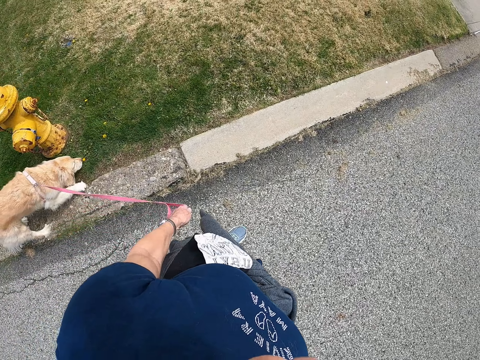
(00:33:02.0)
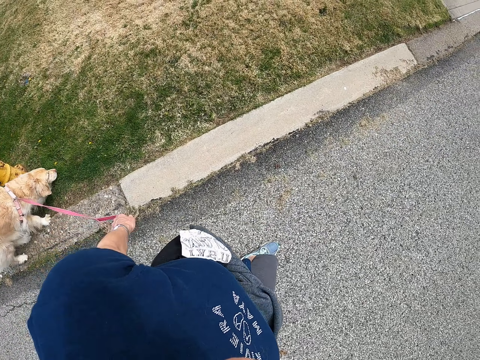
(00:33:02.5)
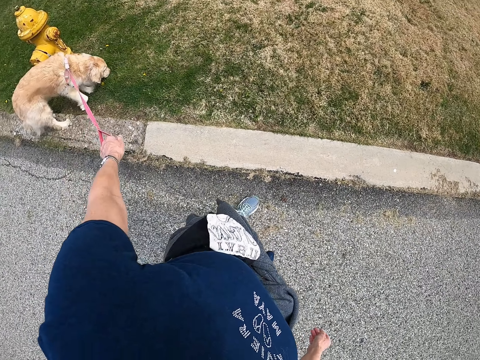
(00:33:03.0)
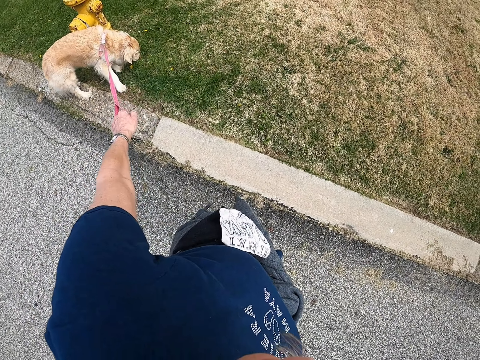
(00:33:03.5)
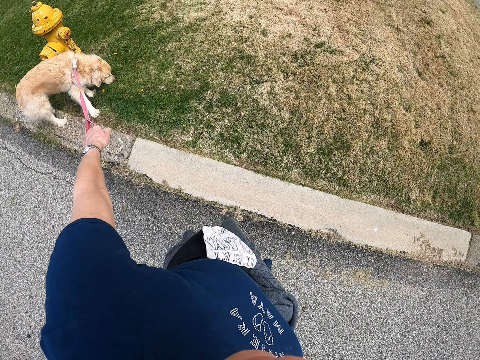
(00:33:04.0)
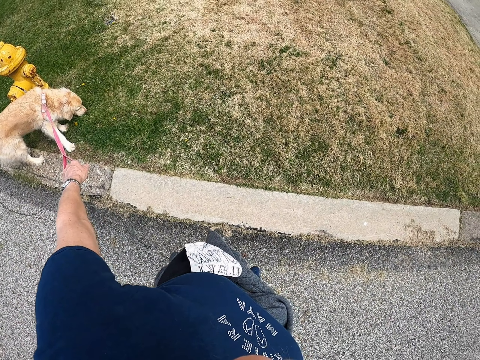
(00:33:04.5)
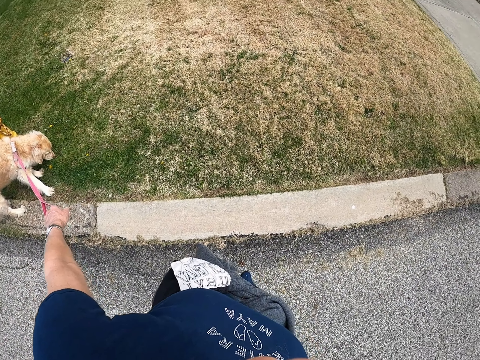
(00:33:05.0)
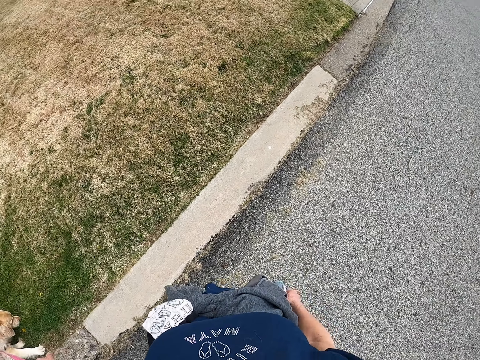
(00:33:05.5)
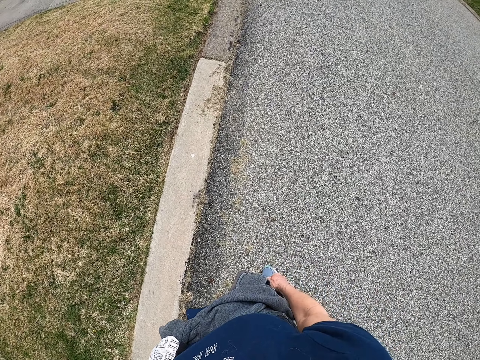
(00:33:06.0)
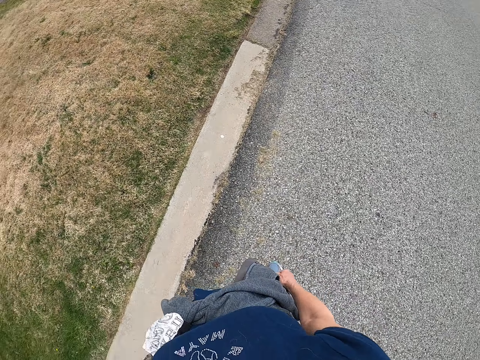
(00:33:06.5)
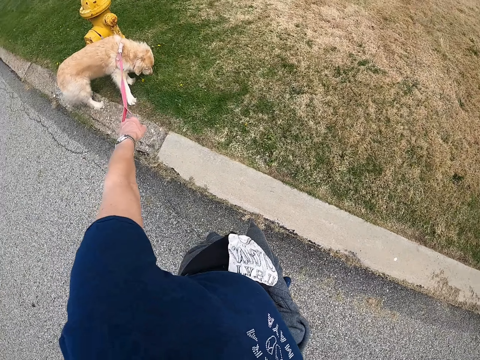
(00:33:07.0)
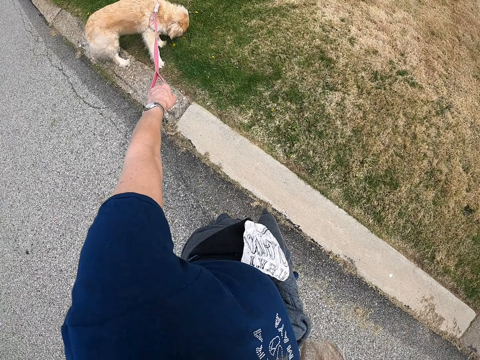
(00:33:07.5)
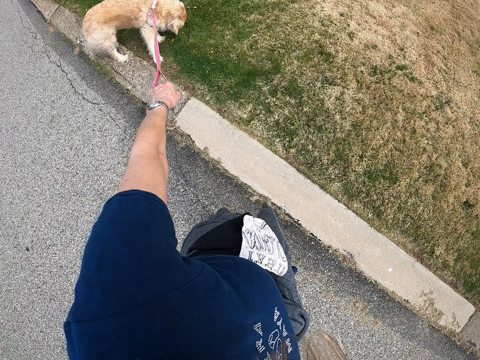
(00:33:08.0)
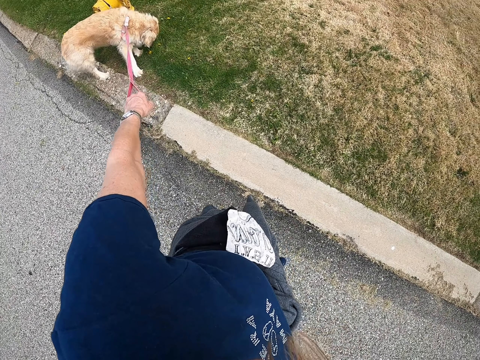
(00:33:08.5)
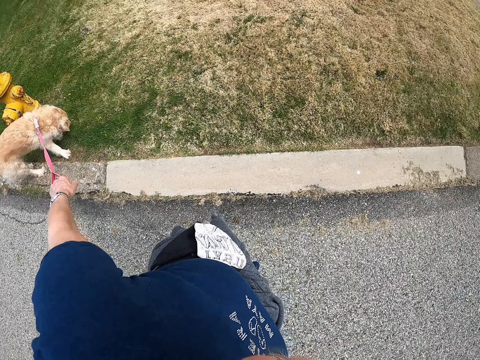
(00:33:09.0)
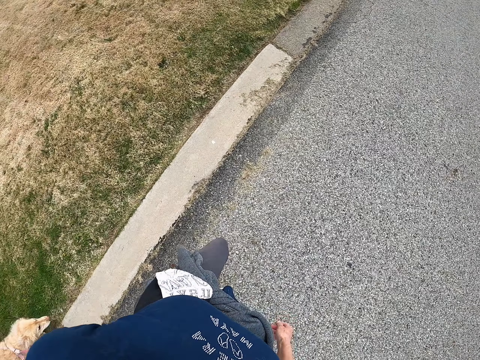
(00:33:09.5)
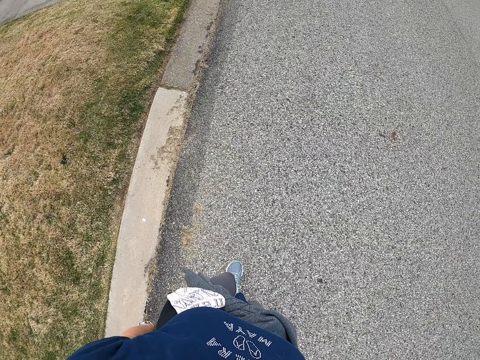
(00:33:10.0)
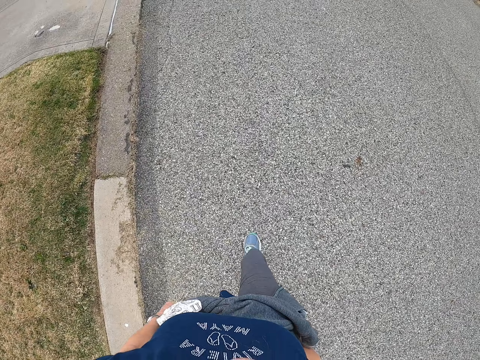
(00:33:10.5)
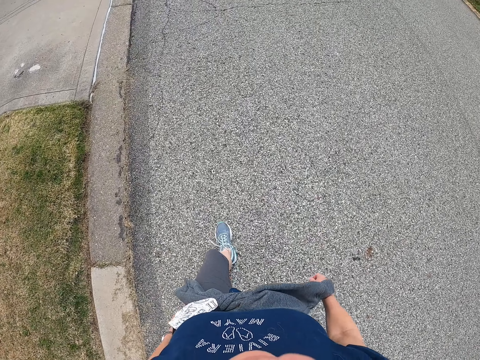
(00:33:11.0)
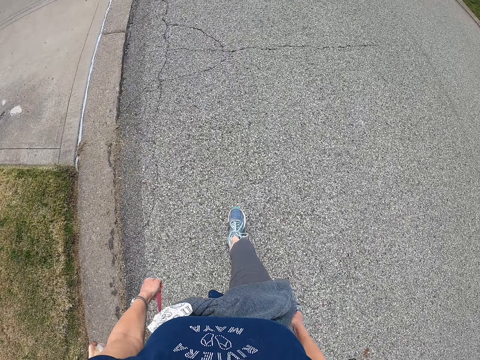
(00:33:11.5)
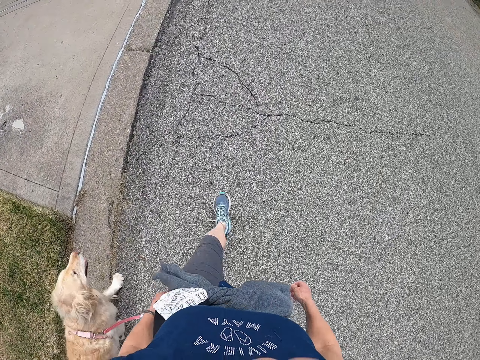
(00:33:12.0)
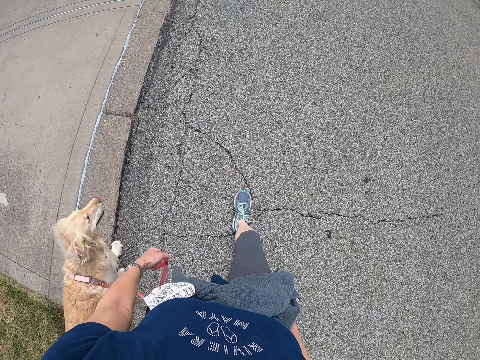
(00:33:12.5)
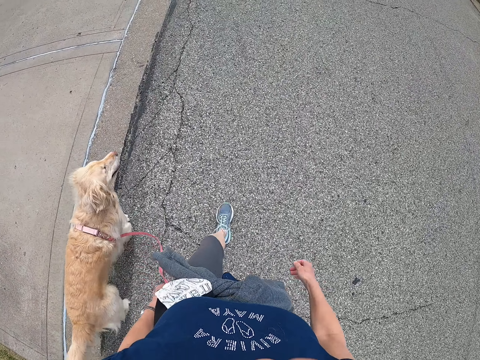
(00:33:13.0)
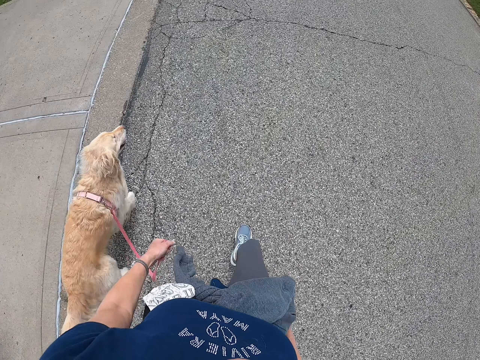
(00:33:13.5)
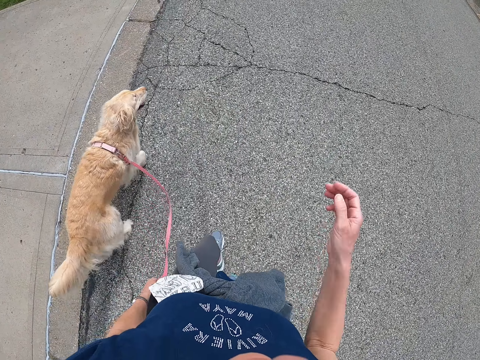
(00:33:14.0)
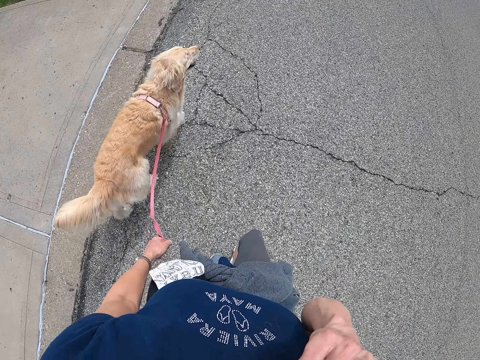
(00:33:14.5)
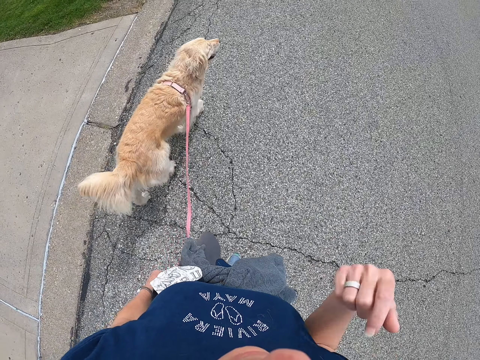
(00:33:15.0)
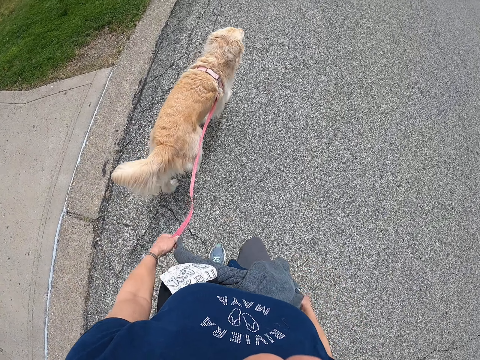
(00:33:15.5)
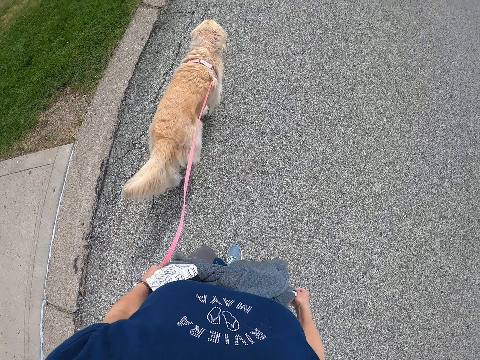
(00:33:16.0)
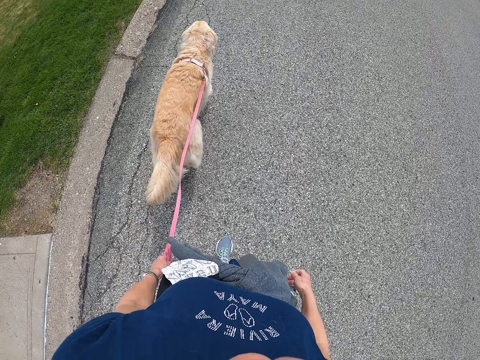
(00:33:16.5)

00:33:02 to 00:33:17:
The camera wearer stares at the dog. He holds the dog leash with his left hand. He looks around. He stares at the dog. He walks the dog on the road.

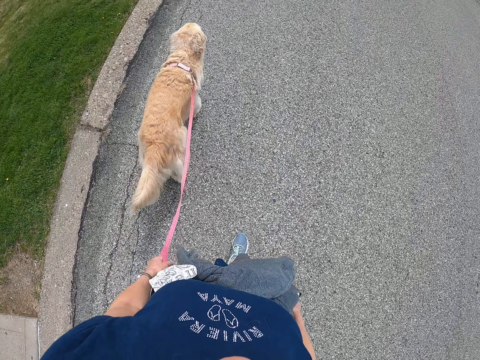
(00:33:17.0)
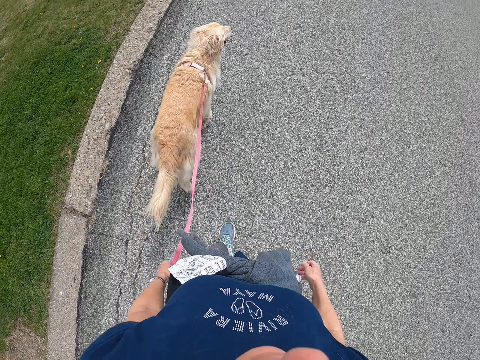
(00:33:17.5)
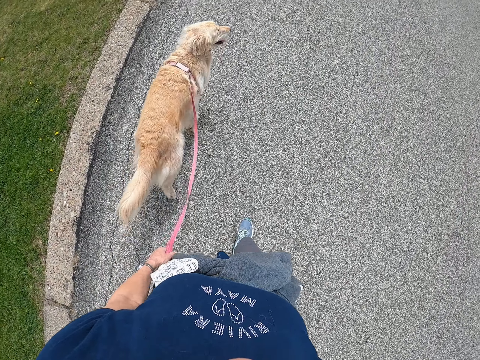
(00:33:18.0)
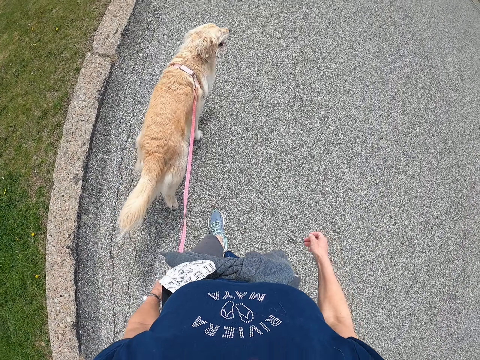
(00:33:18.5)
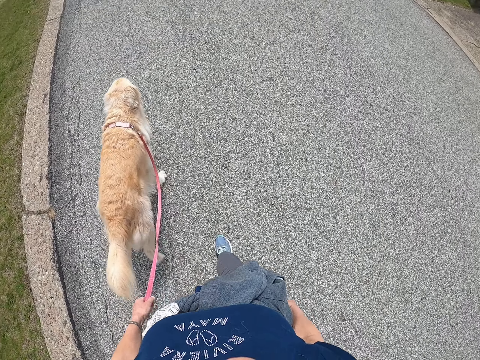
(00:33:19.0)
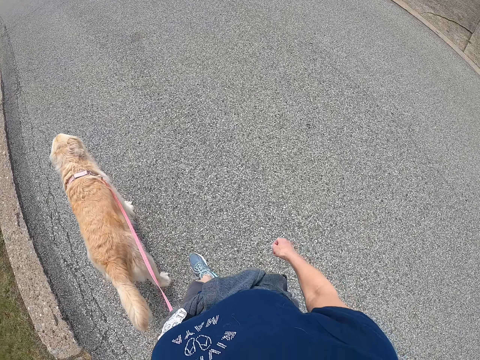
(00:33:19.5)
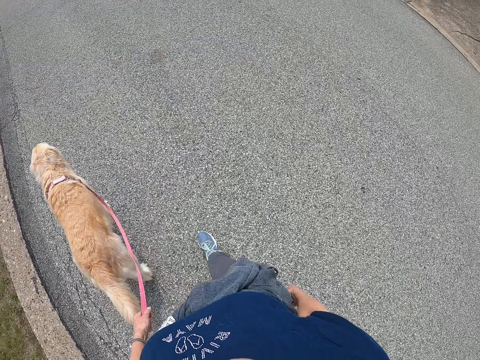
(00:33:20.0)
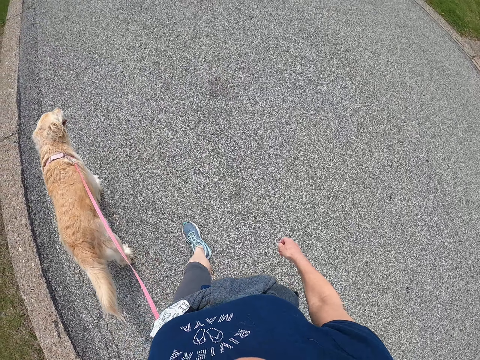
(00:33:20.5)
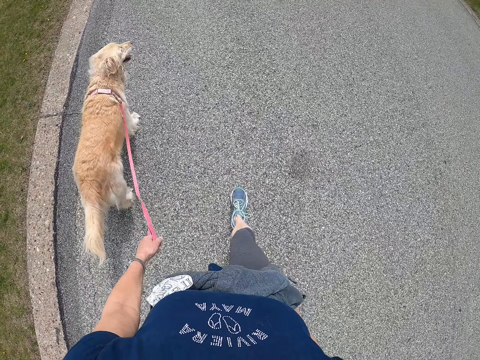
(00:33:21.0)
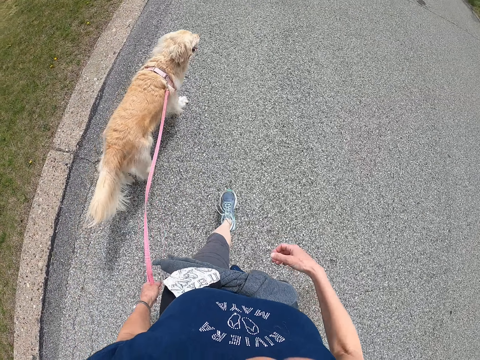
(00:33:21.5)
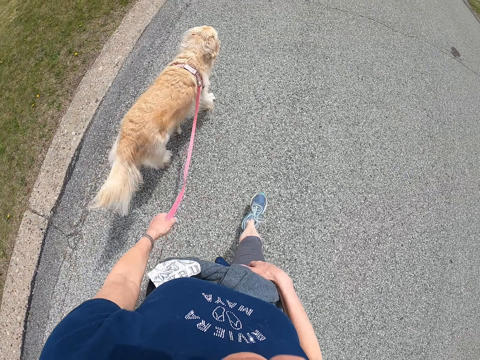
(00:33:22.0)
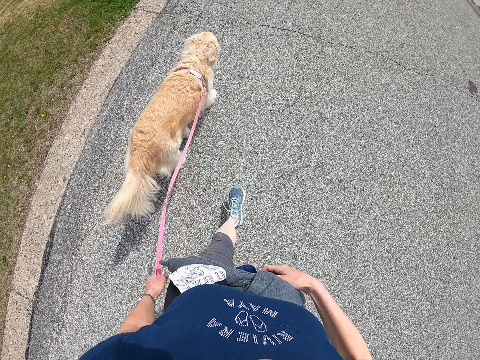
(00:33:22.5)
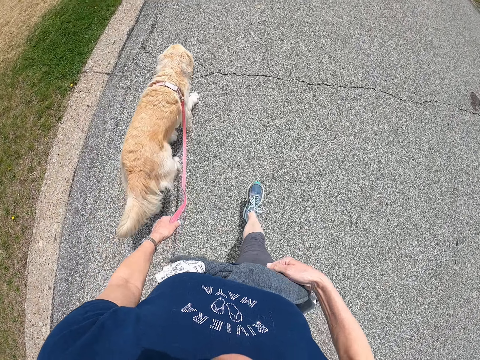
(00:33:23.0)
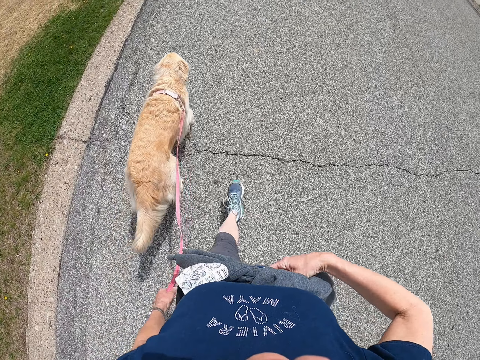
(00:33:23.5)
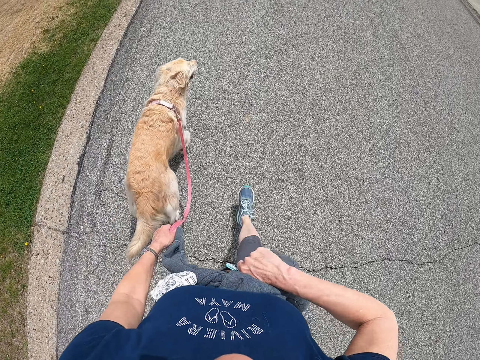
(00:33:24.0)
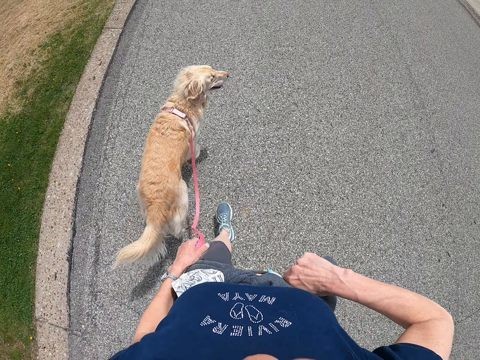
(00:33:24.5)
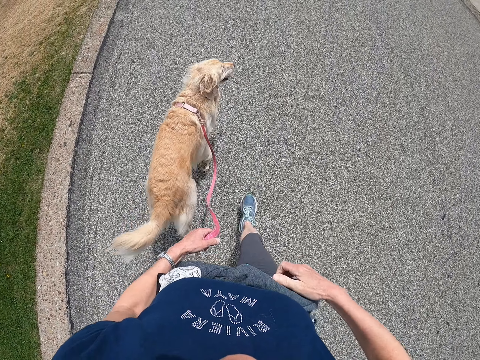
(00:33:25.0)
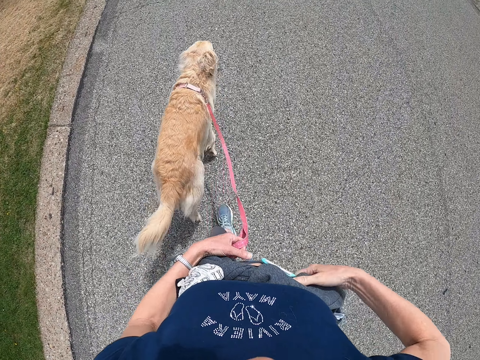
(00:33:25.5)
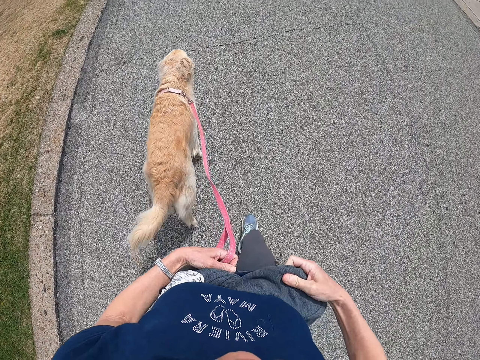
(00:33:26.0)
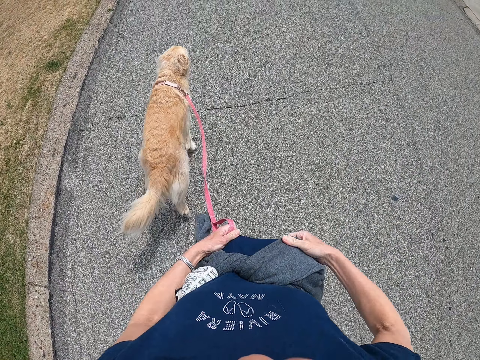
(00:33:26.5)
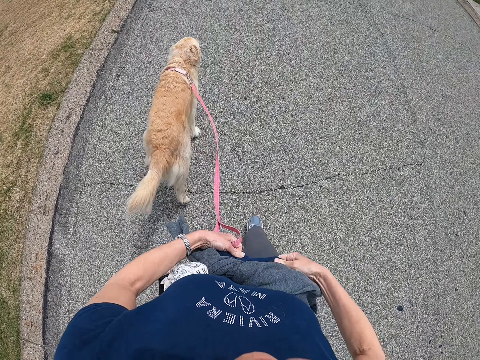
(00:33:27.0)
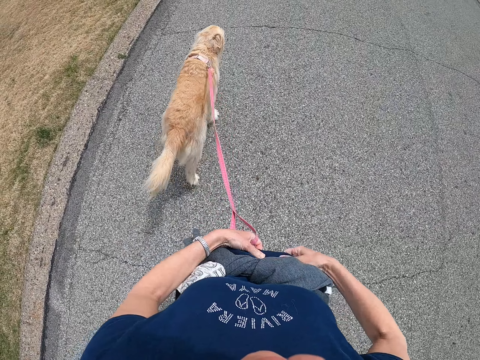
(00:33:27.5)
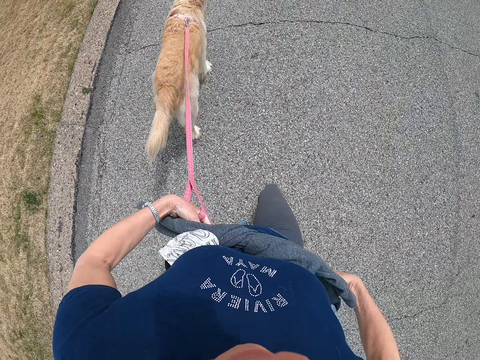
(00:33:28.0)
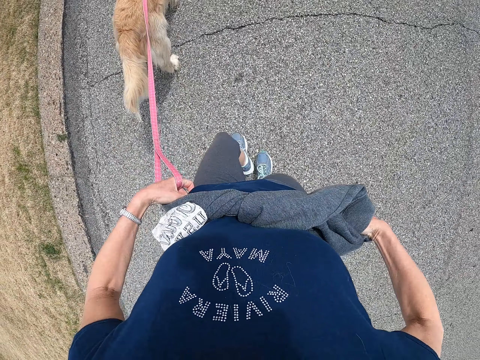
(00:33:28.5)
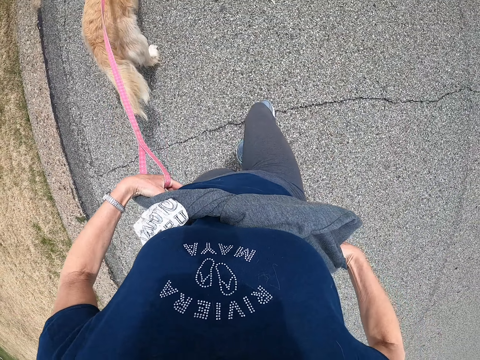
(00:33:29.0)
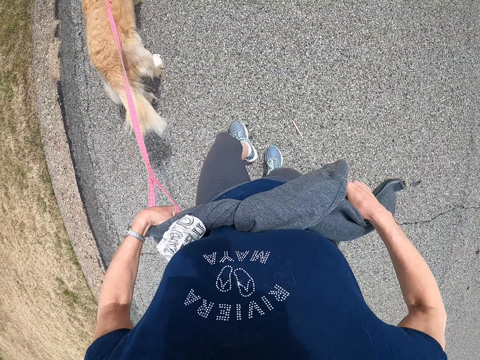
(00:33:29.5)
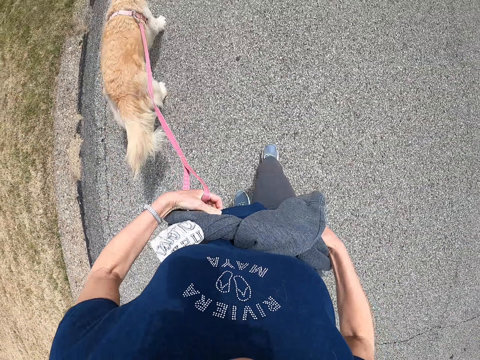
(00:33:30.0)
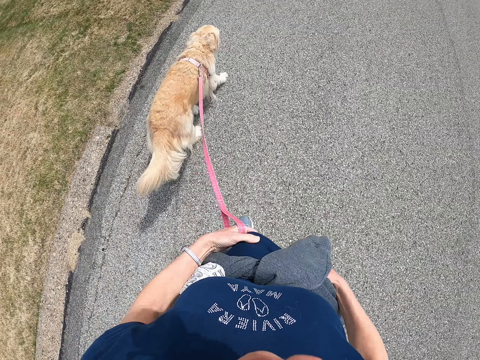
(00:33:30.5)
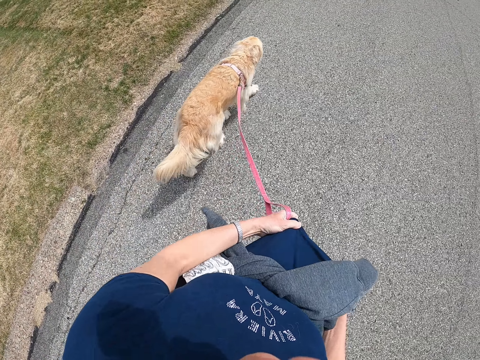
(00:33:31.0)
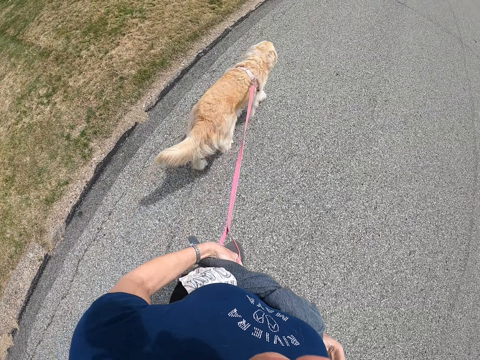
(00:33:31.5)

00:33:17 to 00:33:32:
The camera wearer pulls on her t-shirt with her right hand. She pulls on her t-shirt with both her hands. She adjusts the hoodie on her waist.
